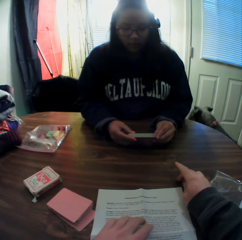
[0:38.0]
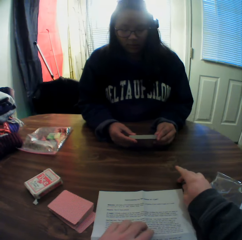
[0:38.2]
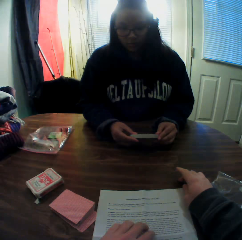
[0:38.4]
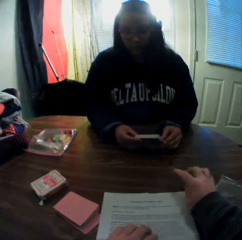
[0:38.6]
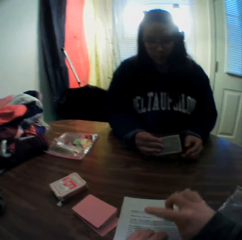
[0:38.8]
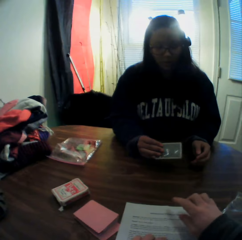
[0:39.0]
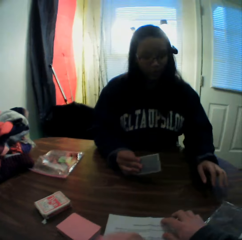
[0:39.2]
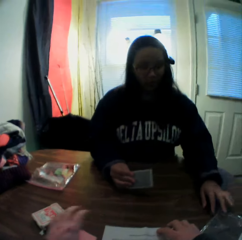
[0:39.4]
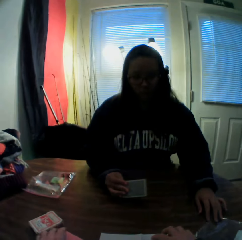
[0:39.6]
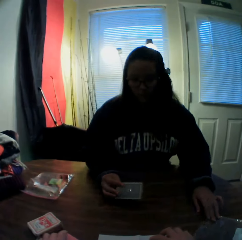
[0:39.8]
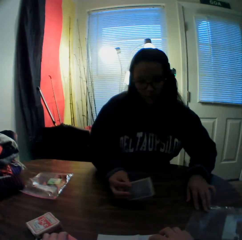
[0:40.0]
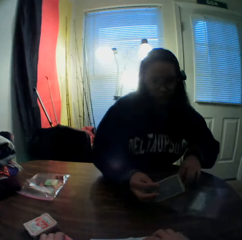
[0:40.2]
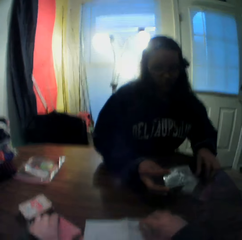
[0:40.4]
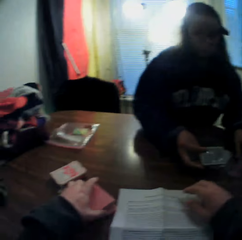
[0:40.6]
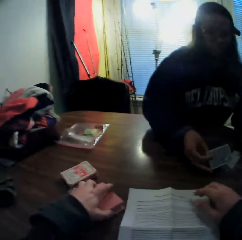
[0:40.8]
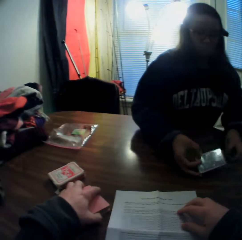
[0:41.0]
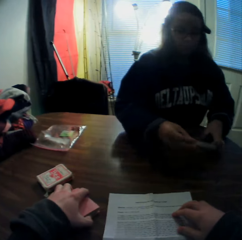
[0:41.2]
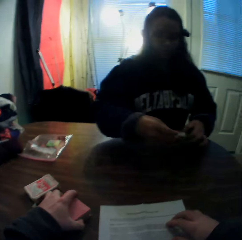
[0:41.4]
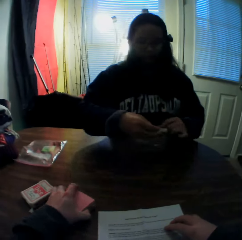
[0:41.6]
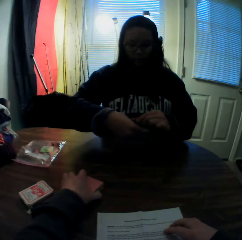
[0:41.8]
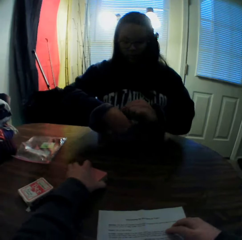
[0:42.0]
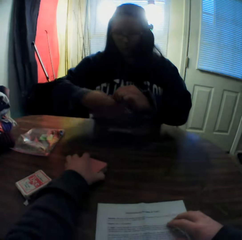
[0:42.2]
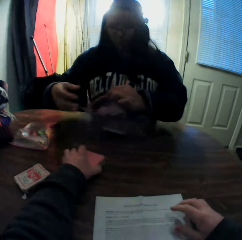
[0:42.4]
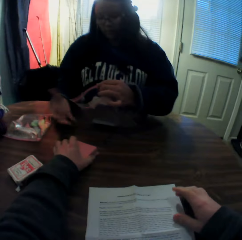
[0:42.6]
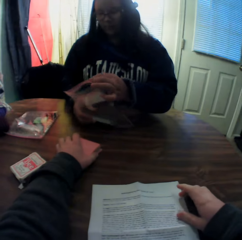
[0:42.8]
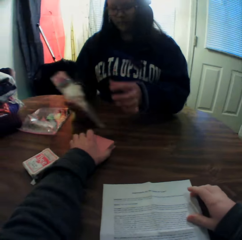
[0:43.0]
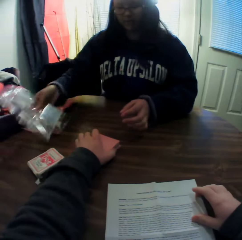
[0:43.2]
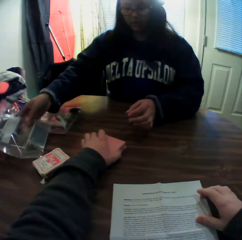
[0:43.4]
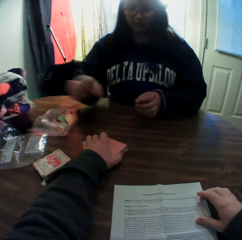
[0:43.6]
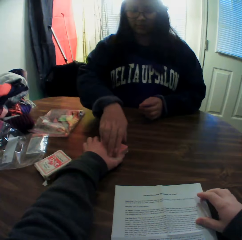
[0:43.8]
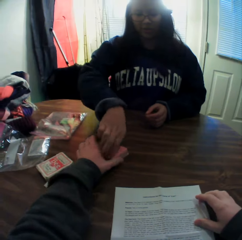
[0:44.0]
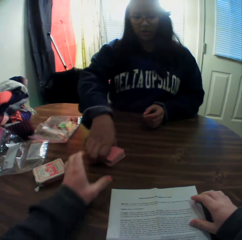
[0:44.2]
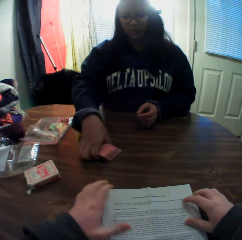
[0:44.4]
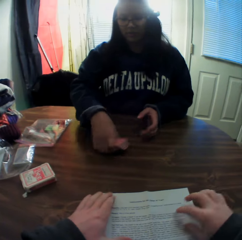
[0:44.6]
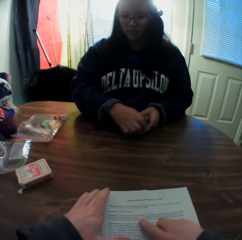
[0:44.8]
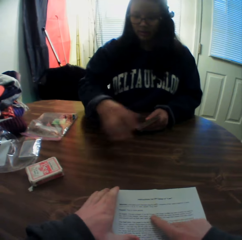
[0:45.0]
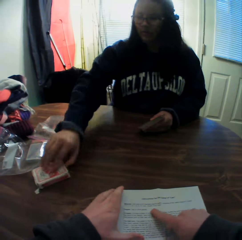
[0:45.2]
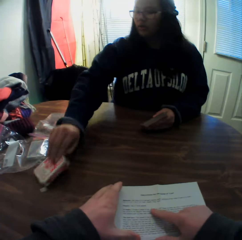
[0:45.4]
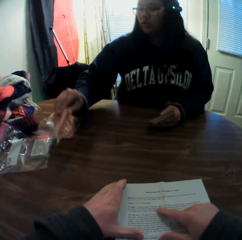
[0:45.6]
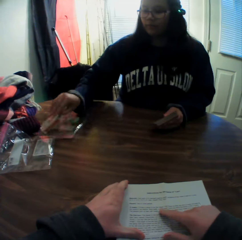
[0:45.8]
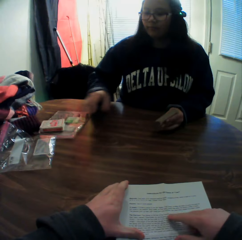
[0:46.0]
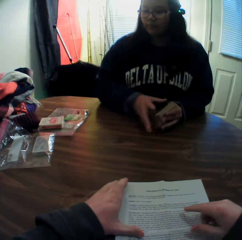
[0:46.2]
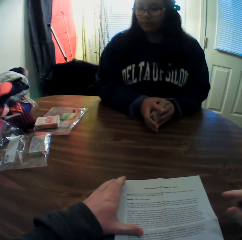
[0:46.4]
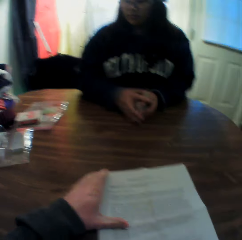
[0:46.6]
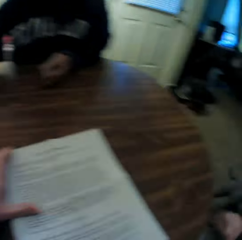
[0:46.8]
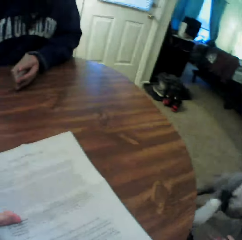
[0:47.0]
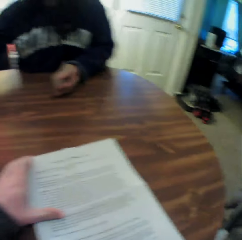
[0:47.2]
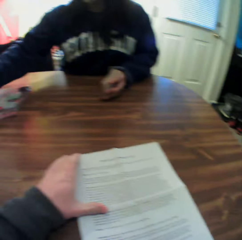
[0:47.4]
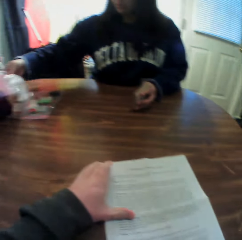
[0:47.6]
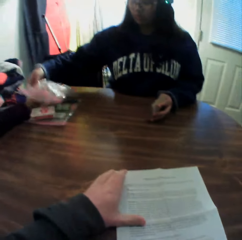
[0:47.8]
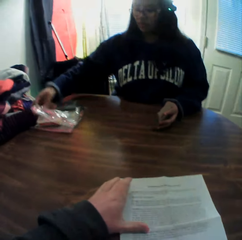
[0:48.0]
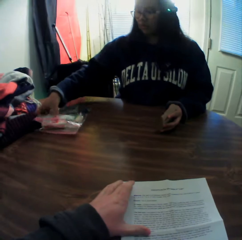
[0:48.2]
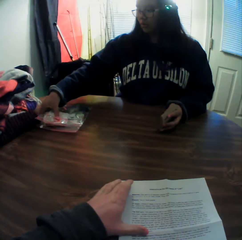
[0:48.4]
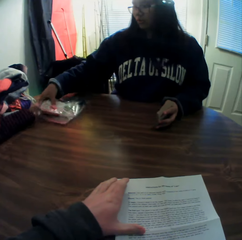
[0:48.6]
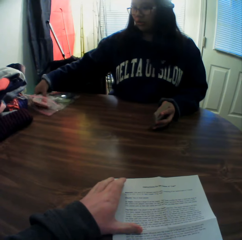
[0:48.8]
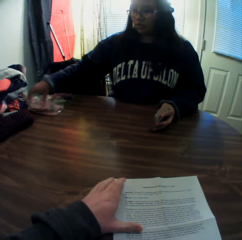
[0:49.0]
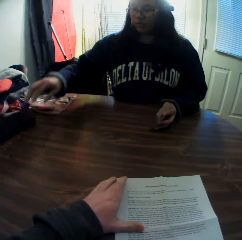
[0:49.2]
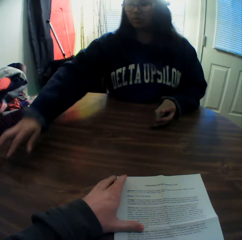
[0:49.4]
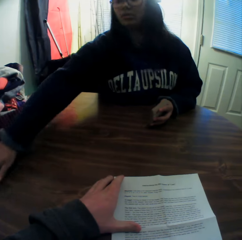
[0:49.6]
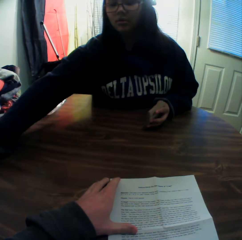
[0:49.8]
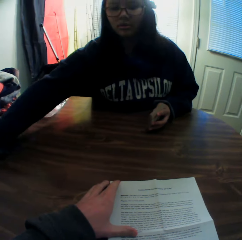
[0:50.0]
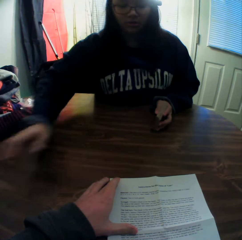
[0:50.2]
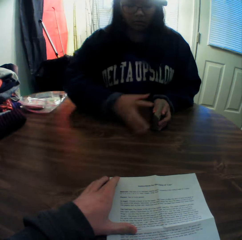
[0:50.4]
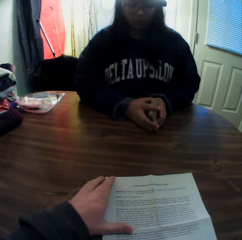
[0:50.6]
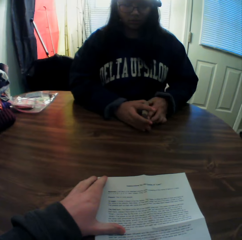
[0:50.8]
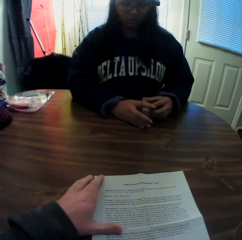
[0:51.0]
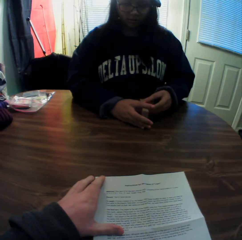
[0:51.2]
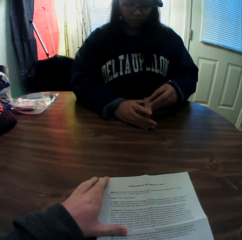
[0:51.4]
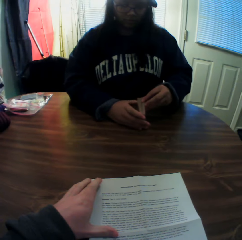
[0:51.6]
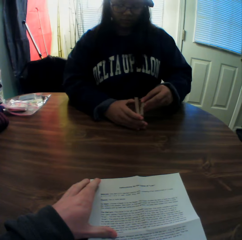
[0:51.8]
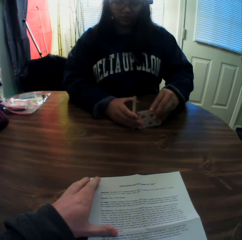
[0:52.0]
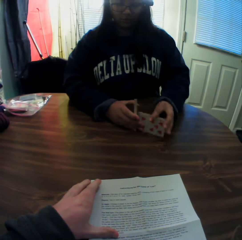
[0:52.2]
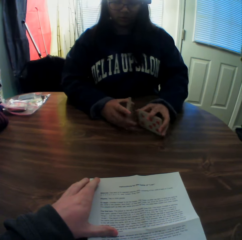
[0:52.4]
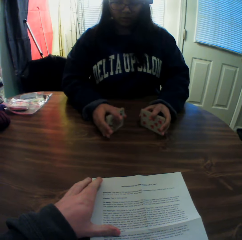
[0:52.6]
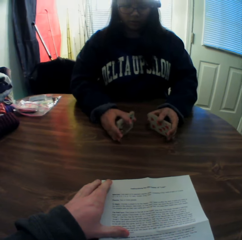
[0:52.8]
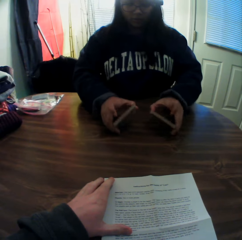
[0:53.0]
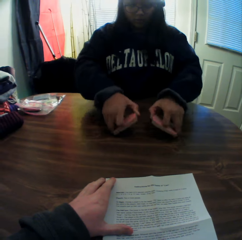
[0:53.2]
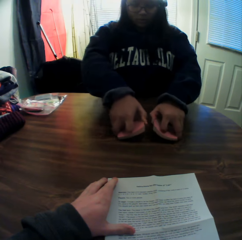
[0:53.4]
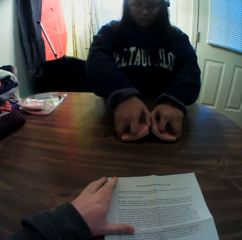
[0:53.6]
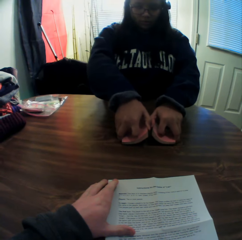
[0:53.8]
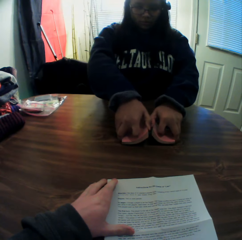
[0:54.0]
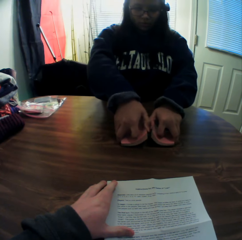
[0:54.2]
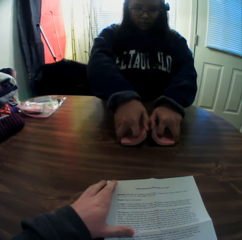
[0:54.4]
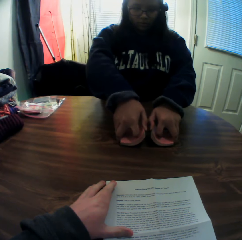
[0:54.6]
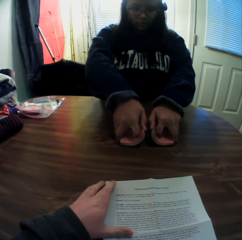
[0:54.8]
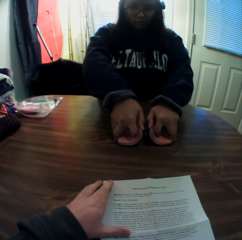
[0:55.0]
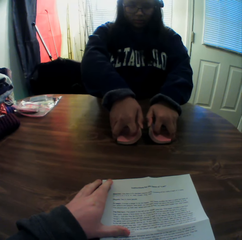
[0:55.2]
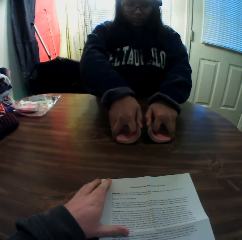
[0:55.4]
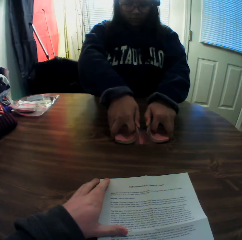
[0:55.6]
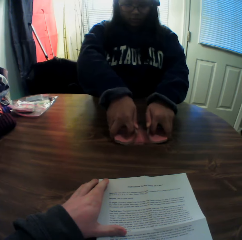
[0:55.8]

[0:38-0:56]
The dog moves to the floor. The woman moves the first Ziploc bag with her left hand and puts the deck of cards into the Ziploc bag. The camera wearer moves the first deck of cards towards the woman with his left hand. The woman places the first Ziploc bag onto the table with her right hand, picks up the first deck of cards with her right hand, and transfers the deck of cards to her left hand. The camera wearer points at the piece of paper with his right hand. The woman picks up a card carton with her right hand and places the card carton onto the table. The camera wearer looks around the room. The woman picks up the first Ziploc bag with her right hand, places the Ziploc bag onto the second Ziploc bag on the table, and moves both Ziploc bags on the table with her right hand. The camera wearer reads the paper. The woman stretches her right hand towards the right and shuffles the deck of cards with both hands.

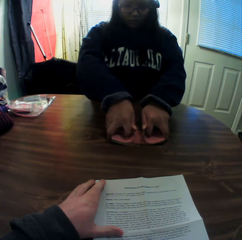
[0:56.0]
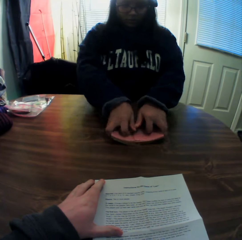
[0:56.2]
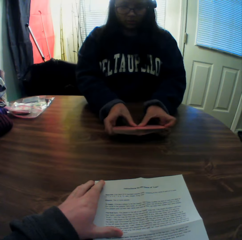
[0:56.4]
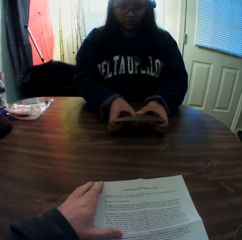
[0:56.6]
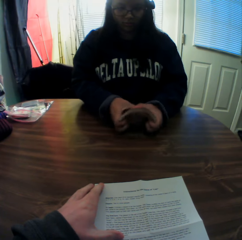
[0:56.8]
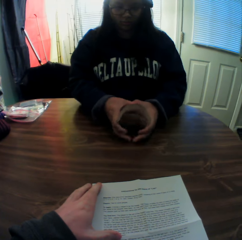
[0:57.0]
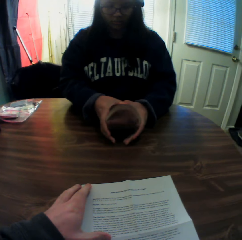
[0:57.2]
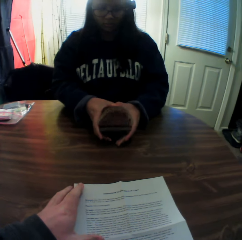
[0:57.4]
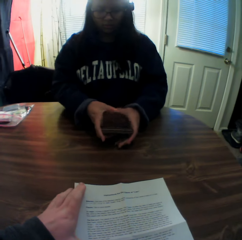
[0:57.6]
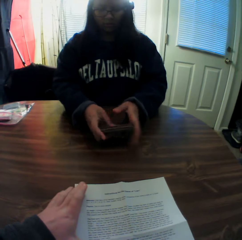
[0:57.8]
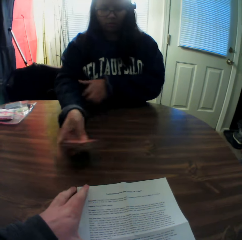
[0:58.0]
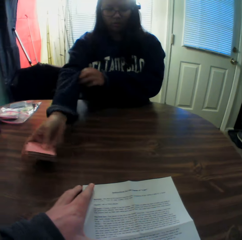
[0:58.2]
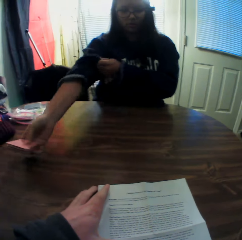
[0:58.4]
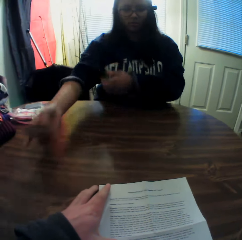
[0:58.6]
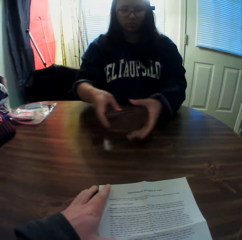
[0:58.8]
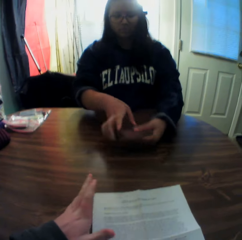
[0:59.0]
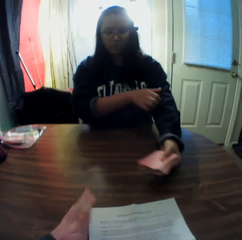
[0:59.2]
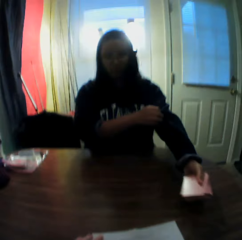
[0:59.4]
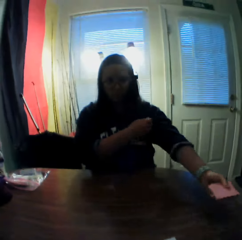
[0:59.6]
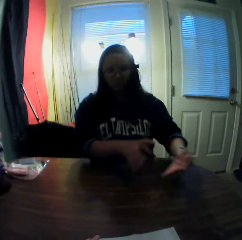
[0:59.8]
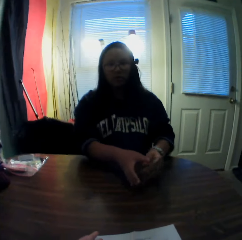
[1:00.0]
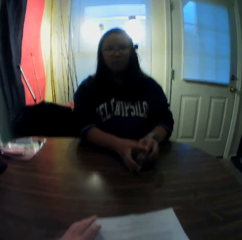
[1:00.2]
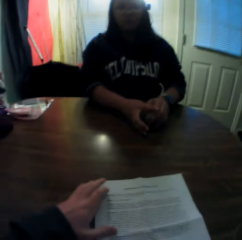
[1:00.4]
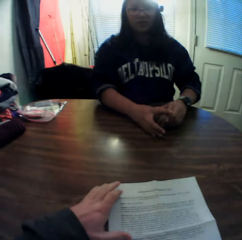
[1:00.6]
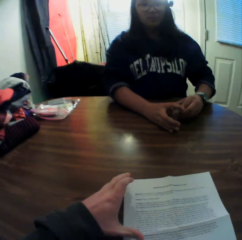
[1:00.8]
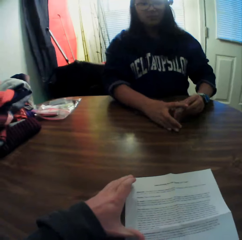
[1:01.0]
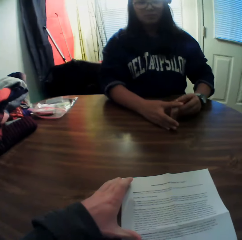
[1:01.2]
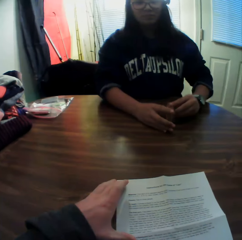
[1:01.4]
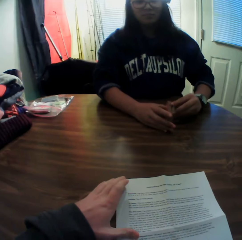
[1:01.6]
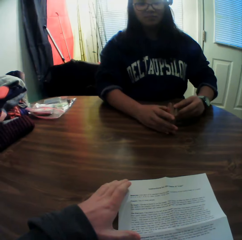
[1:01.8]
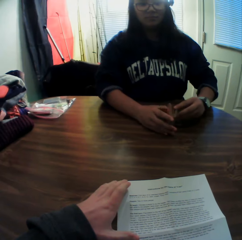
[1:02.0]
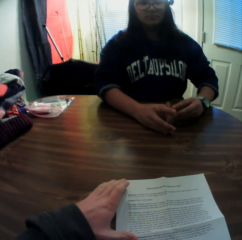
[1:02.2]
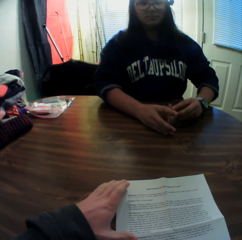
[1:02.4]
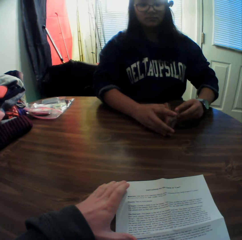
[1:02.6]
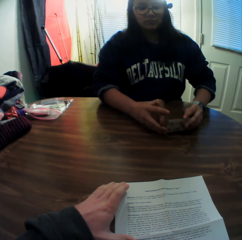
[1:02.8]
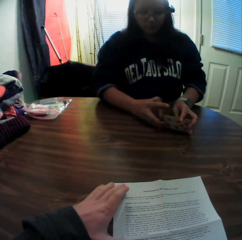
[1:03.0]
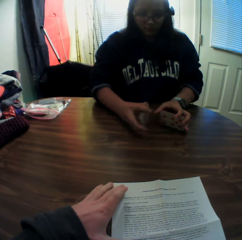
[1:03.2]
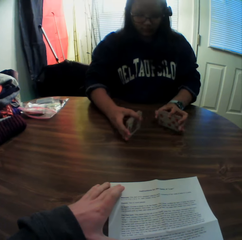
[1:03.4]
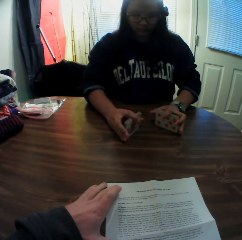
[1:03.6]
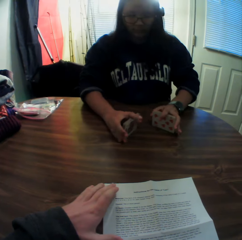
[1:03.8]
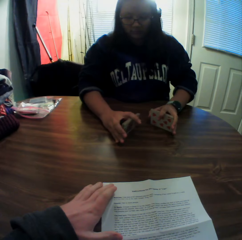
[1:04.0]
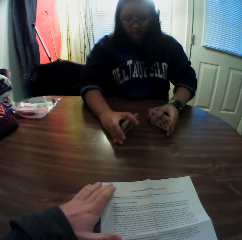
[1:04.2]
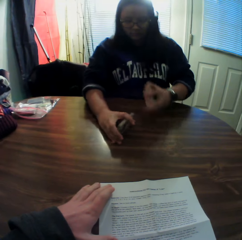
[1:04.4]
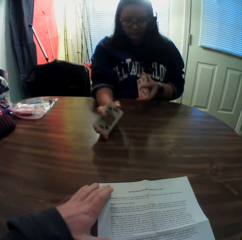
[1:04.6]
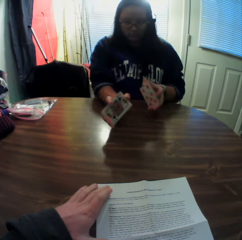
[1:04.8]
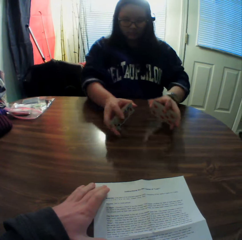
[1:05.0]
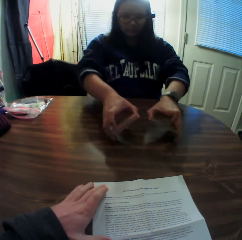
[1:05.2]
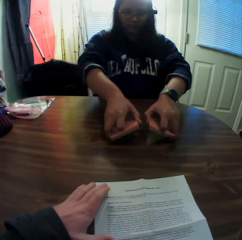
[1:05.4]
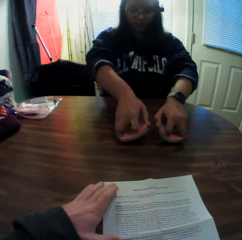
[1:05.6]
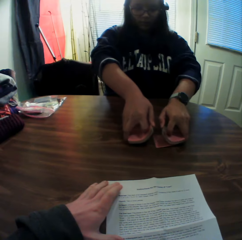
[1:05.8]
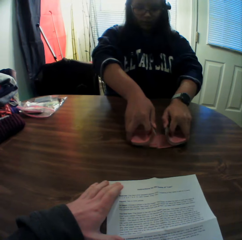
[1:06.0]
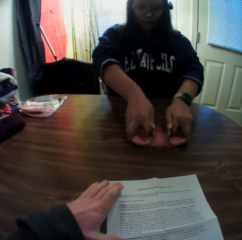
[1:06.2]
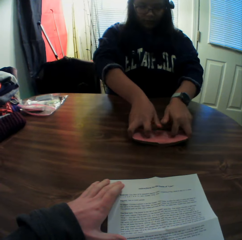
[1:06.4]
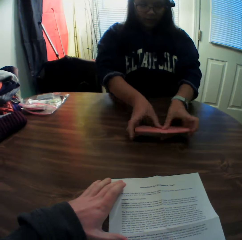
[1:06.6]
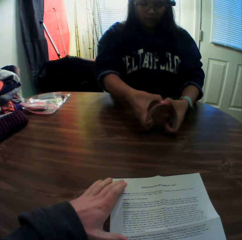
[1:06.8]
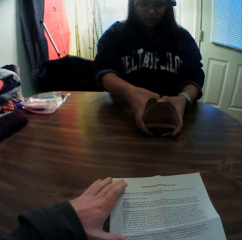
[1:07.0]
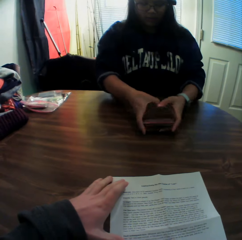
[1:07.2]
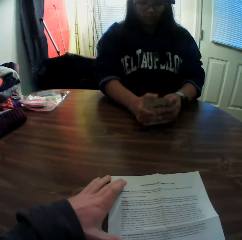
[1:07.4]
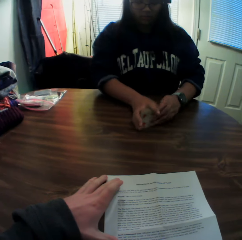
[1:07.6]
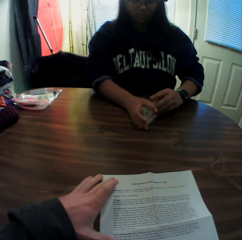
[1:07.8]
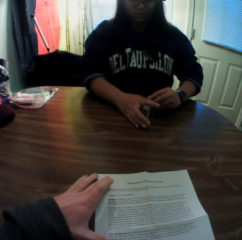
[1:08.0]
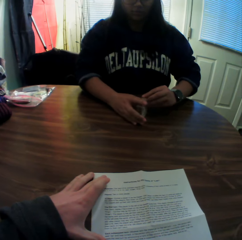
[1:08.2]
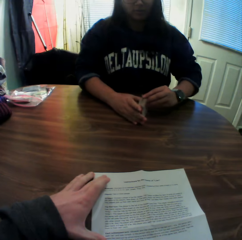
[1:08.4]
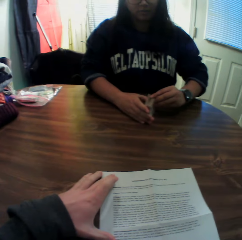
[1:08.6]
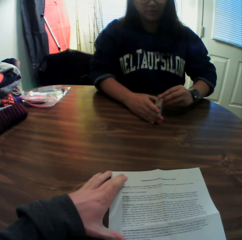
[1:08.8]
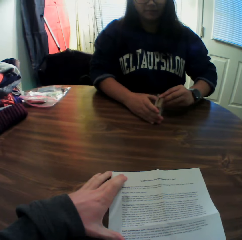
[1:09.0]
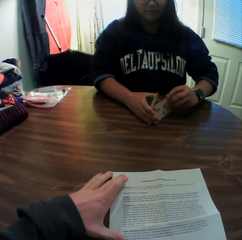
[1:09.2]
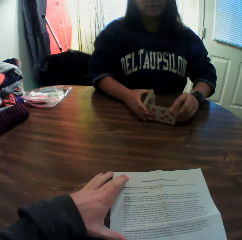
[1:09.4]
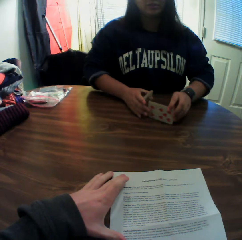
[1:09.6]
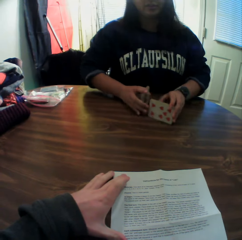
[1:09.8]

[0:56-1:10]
The woman pulls her right sleeve with her left hand and folds the sweater. The woman transfers the deck of cards to her left hand, pulls her left sleeve with her right hand, and shuffles the deck of cards with both hands. The woman shuffles the cards.
